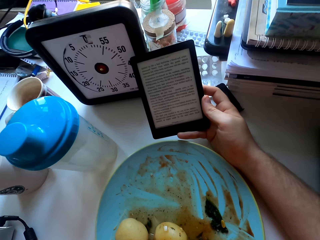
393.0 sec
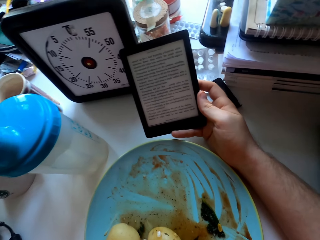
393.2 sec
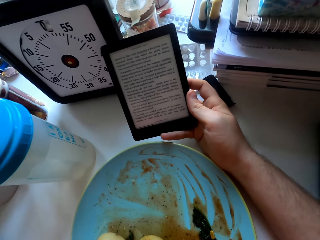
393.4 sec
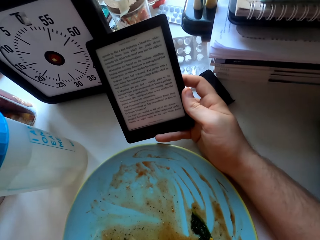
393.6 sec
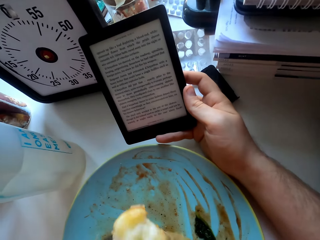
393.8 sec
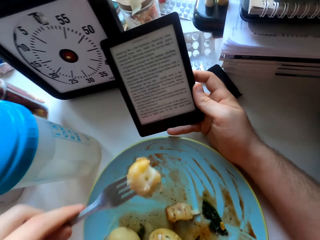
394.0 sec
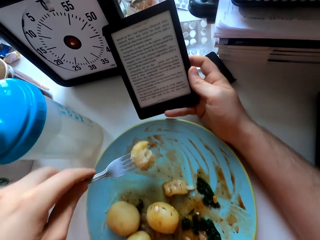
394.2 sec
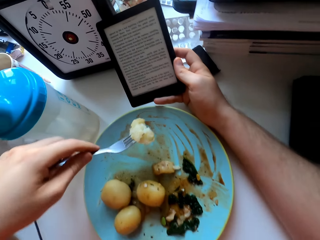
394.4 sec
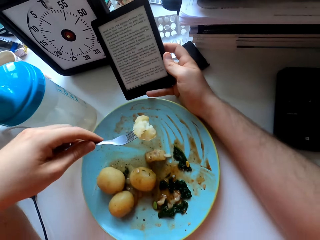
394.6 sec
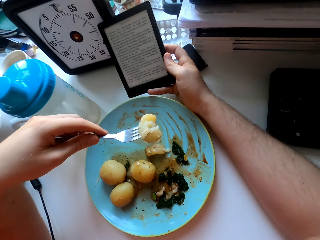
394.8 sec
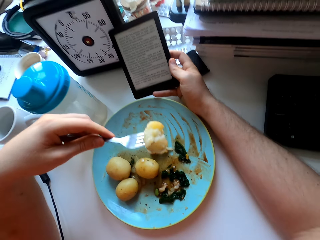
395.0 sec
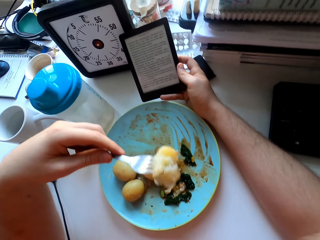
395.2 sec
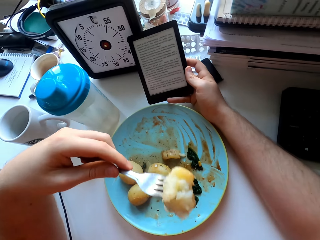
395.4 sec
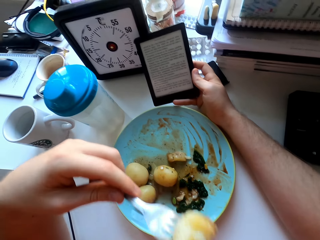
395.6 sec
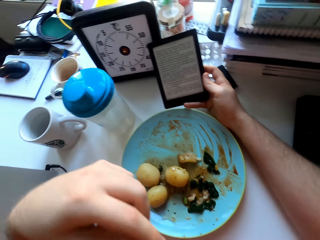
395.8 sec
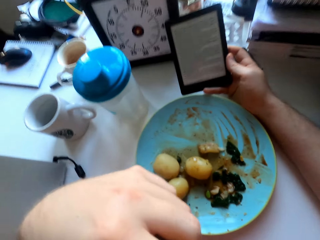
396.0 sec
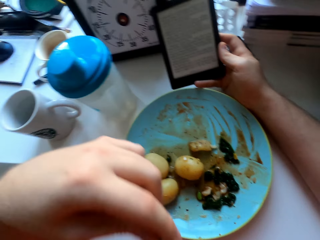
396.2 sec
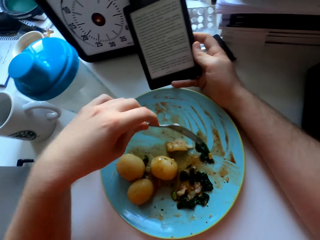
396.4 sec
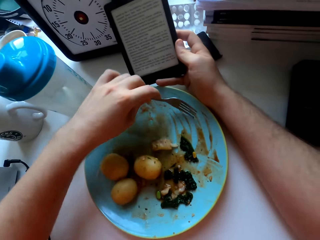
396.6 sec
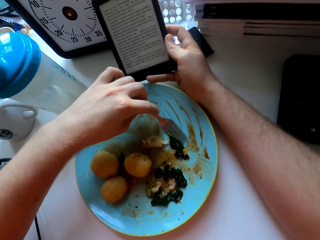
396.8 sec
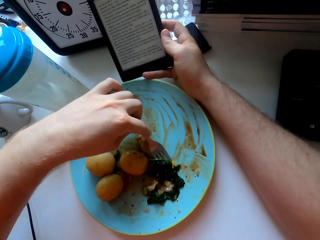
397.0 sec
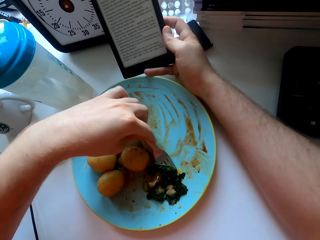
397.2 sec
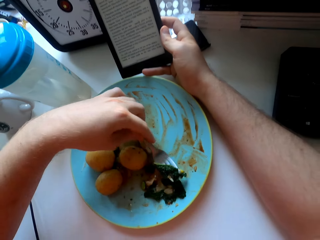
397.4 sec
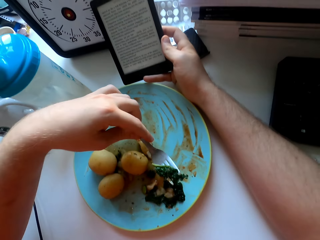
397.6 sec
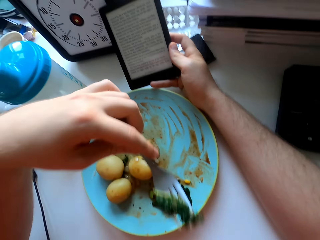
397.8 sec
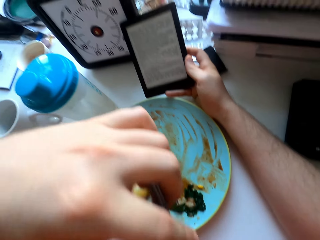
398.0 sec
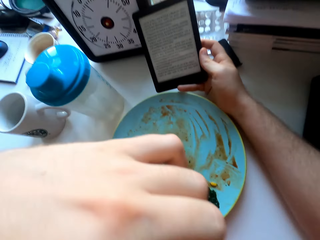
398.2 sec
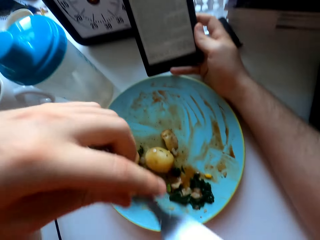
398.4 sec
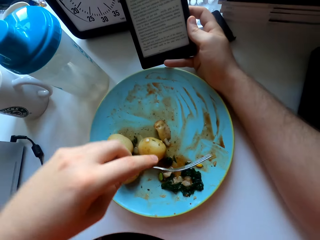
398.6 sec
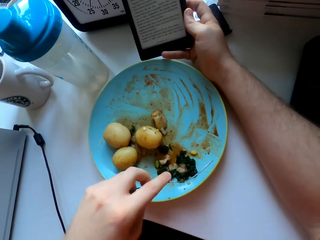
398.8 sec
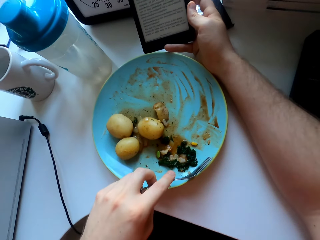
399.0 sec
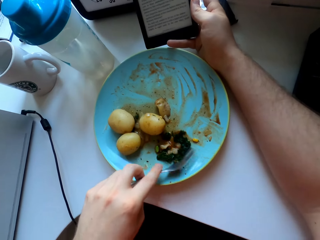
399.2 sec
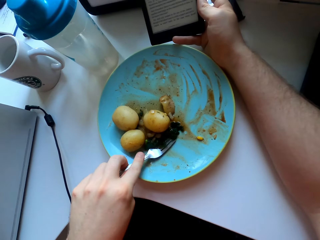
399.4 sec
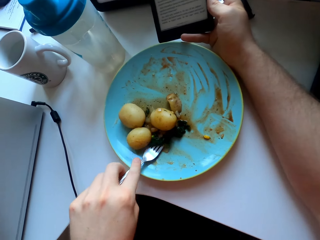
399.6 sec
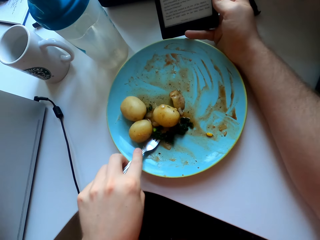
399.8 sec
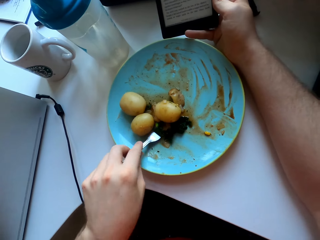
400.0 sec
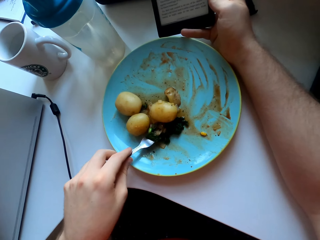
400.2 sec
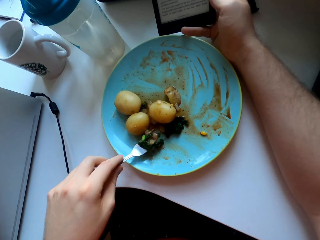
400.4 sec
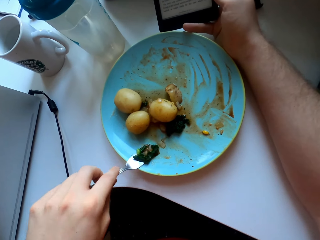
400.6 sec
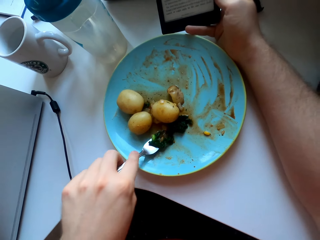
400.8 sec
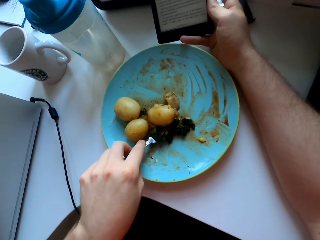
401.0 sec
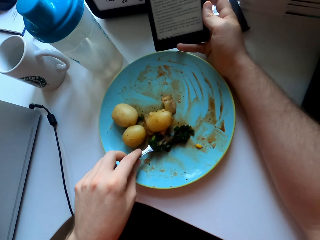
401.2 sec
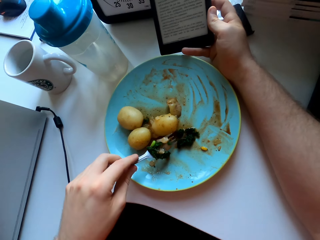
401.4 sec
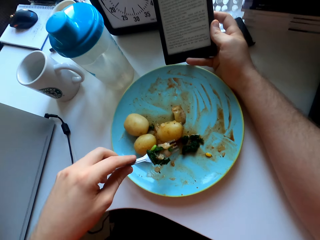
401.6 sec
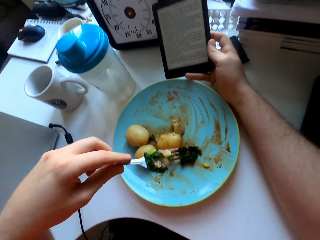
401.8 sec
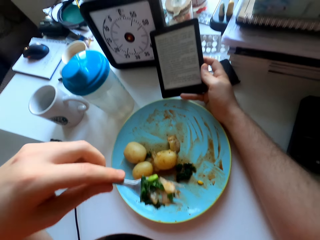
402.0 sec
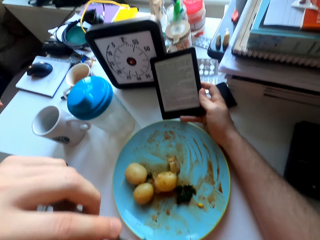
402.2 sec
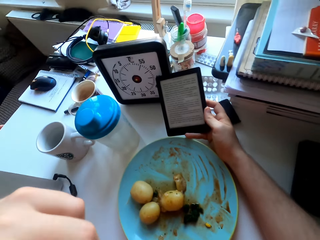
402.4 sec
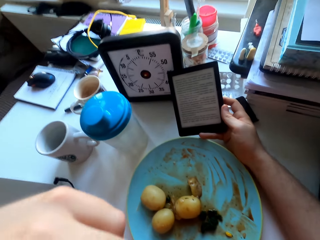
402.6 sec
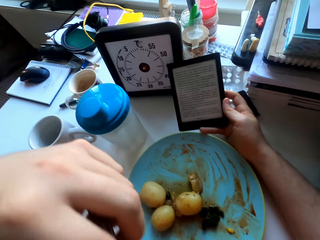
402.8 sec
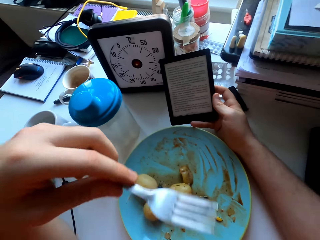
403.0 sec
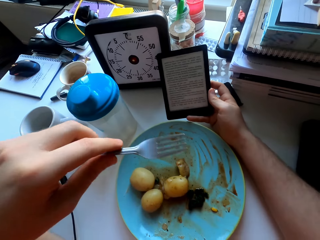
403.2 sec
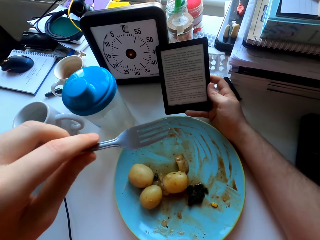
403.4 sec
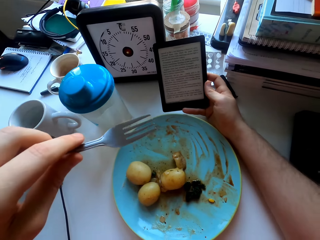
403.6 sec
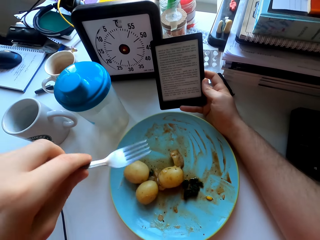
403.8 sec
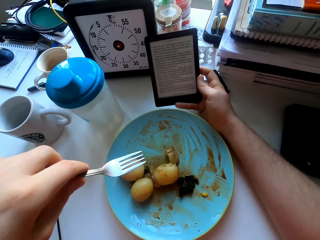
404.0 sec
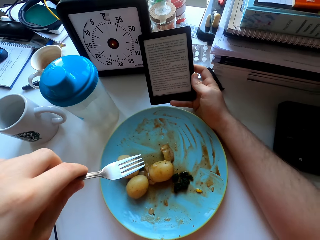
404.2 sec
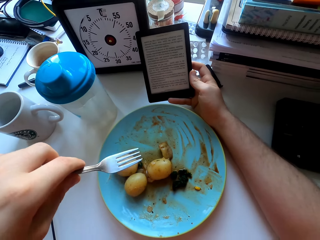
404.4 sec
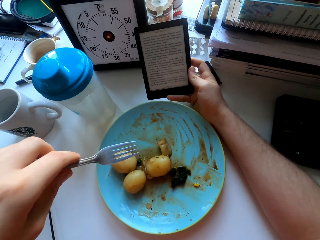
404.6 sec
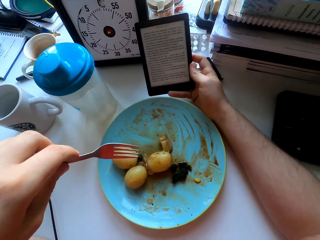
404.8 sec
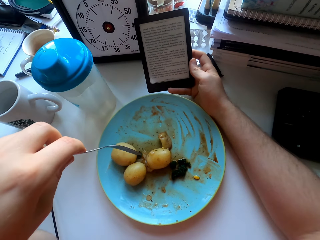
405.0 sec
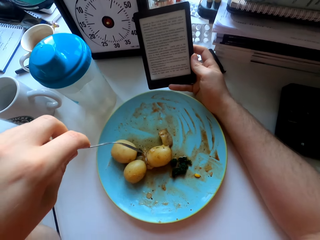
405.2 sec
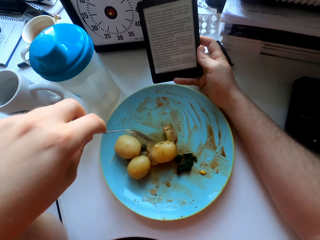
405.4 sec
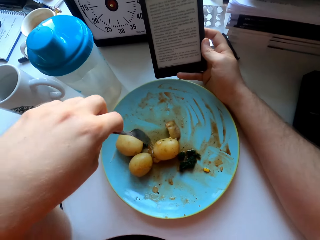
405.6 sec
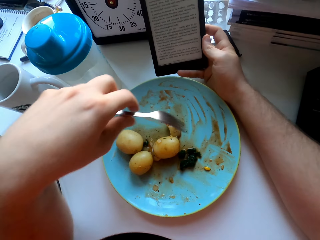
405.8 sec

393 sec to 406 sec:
The camera wearer looks at the phone repeatedly. They eat green vegetables. They eat food.

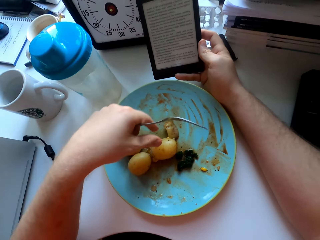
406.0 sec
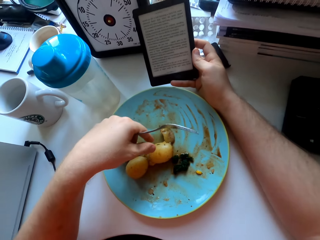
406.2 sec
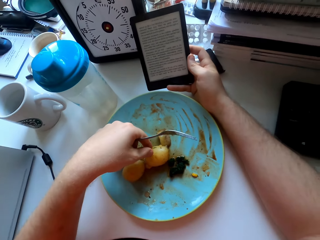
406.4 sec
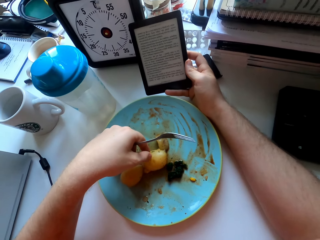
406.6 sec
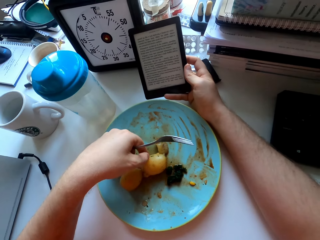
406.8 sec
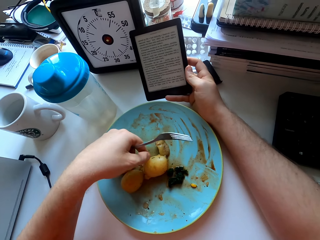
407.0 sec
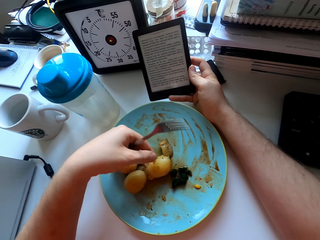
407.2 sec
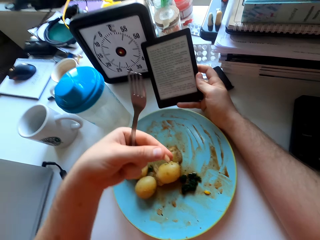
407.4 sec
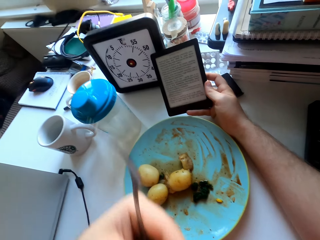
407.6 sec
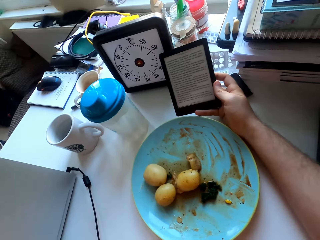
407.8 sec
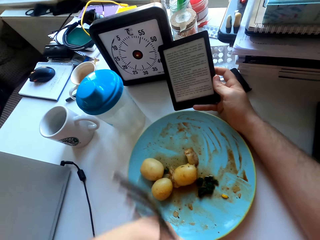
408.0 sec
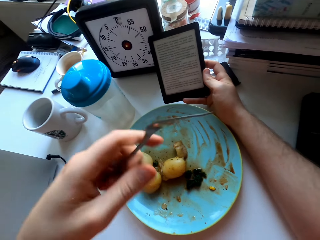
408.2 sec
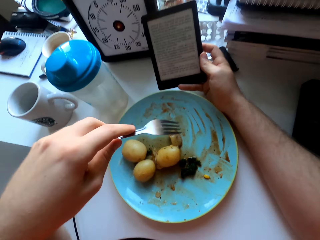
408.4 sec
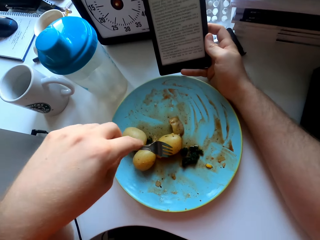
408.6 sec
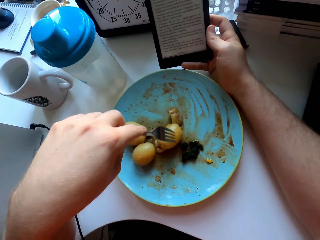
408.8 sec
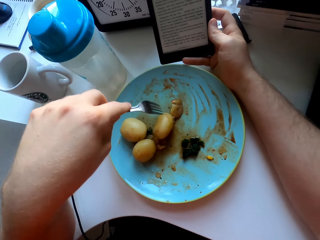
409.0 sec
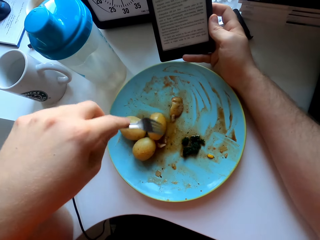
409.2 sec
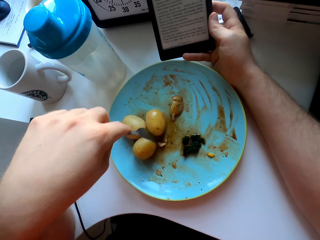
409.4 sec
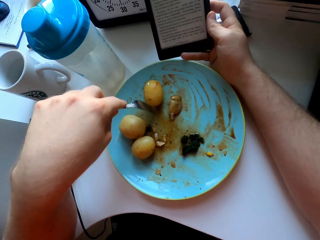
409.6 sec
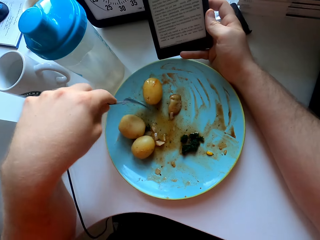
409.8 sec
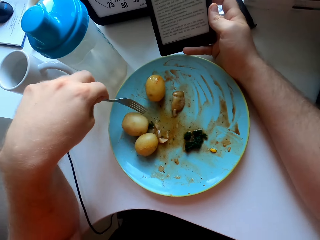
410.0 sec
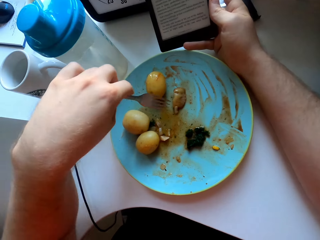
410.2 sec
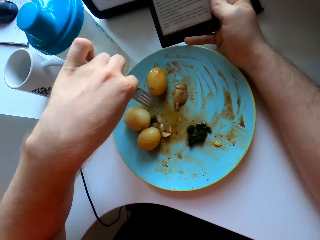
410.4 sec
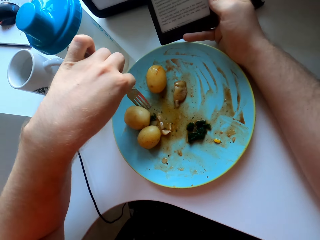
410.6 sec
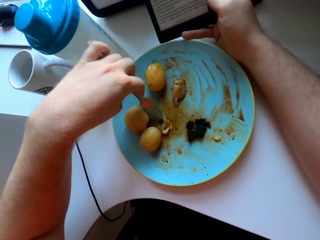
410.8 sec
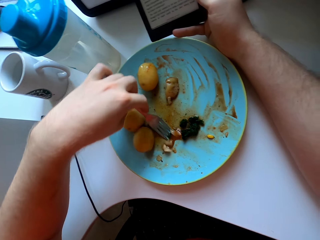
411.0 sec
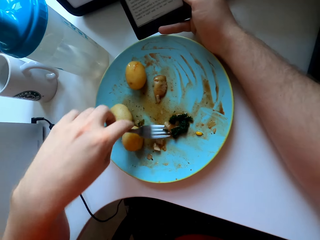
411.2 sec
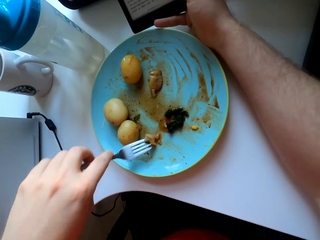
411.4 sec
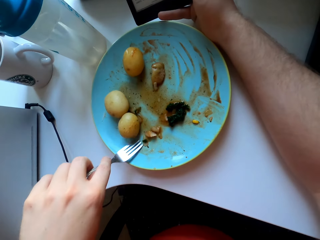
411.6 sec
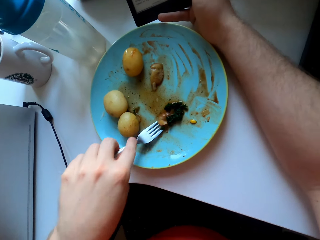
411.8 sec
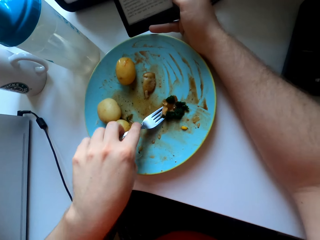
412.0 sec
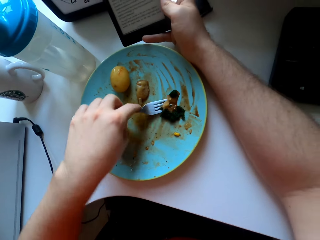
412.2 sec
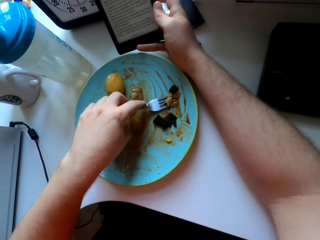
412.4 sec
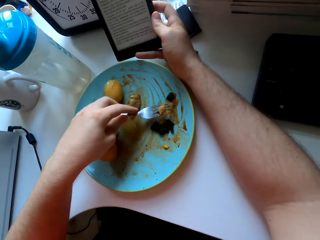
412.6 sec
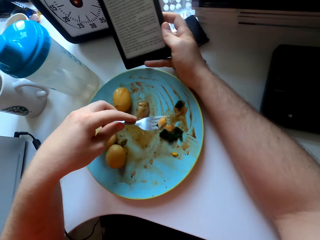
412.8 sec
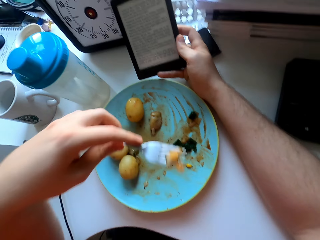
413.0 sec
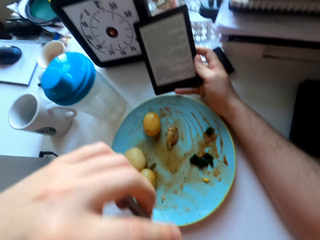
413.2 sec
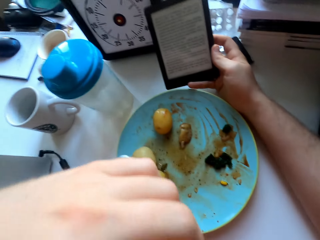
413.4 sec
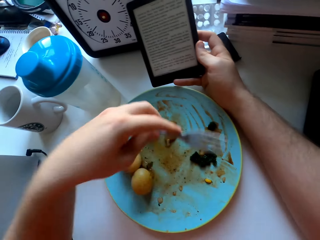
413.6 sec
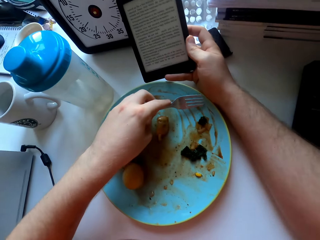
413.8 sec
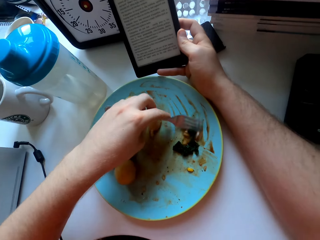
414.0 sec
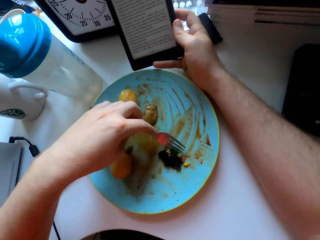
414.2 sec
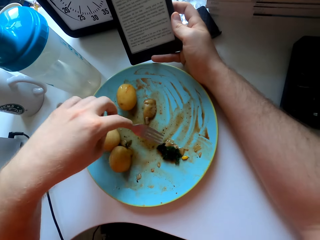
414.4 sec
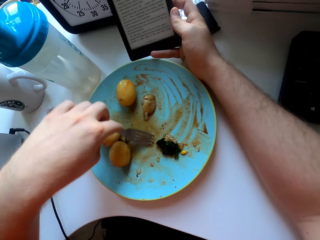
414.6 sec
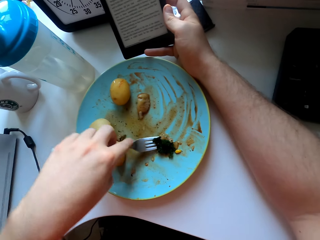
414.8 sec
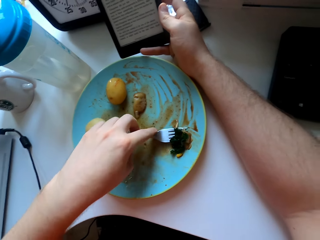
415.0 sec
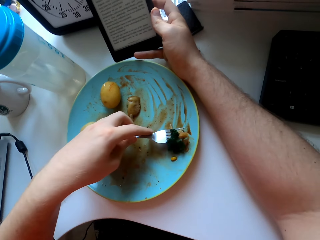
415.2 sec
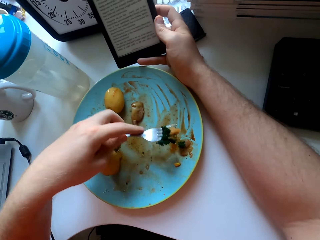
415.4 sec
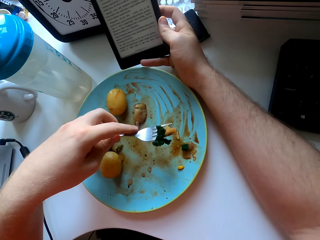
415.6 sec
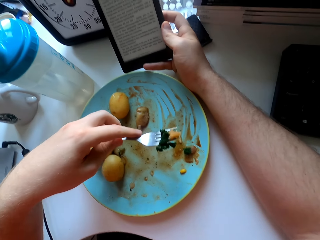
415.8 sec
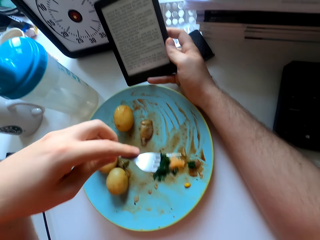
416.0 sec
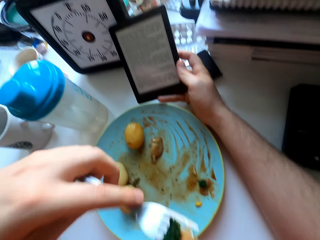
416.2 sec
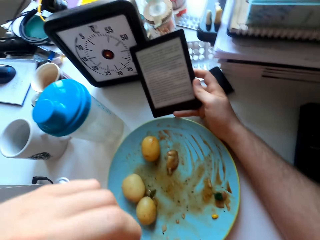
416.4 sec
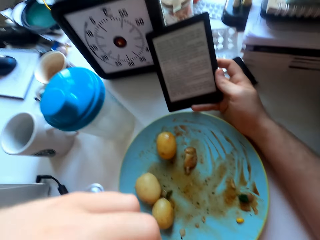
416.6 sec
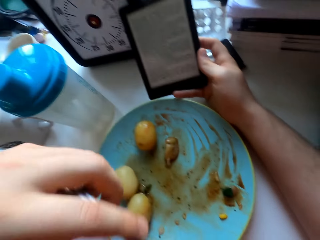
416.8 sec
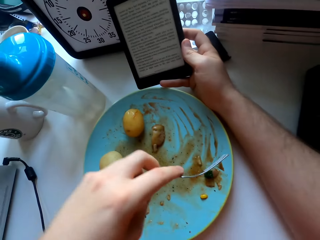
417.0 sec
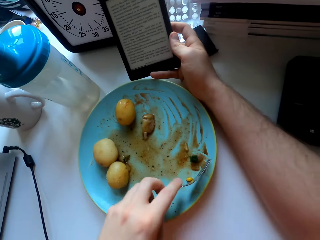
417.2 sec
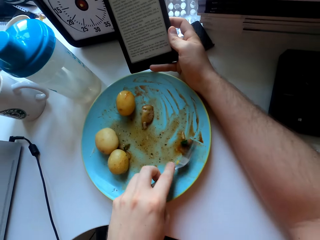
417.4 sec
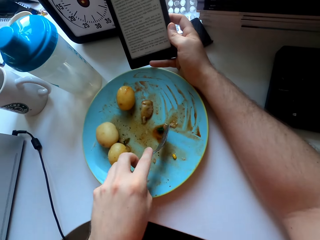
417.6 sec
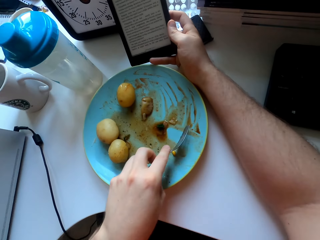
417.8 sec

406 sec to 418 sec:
The camera wearer picks up a vegetable with the left hand. They move the potato on the plate. They eat vegetables. They eat green vegetables.
